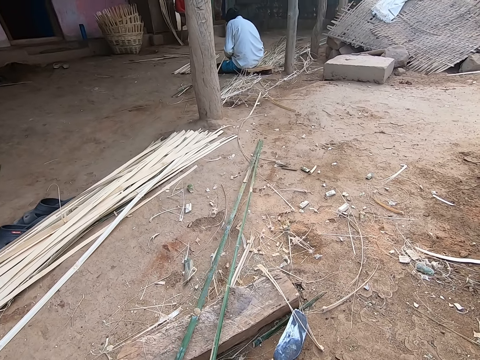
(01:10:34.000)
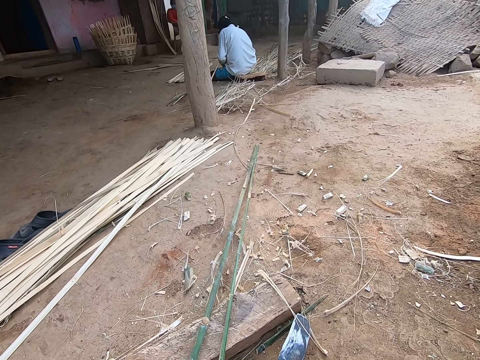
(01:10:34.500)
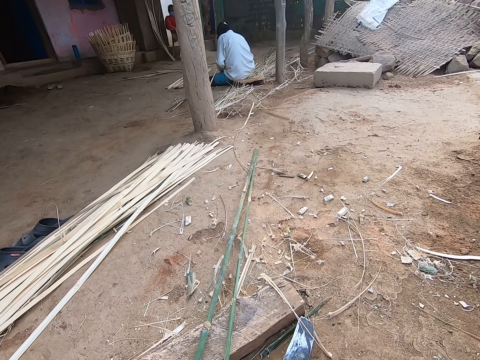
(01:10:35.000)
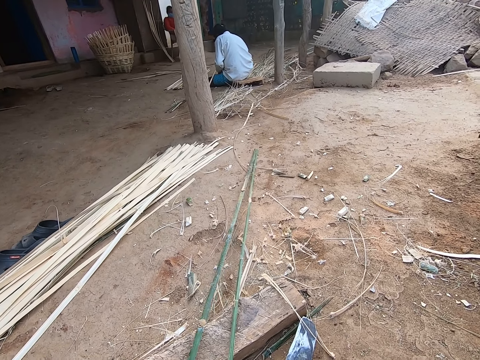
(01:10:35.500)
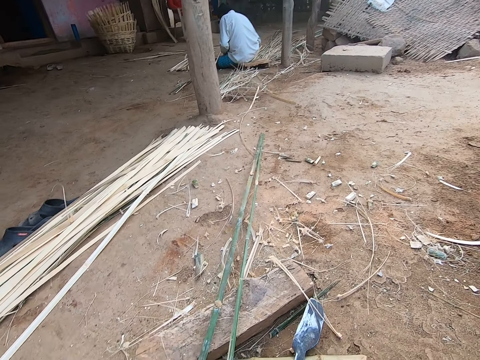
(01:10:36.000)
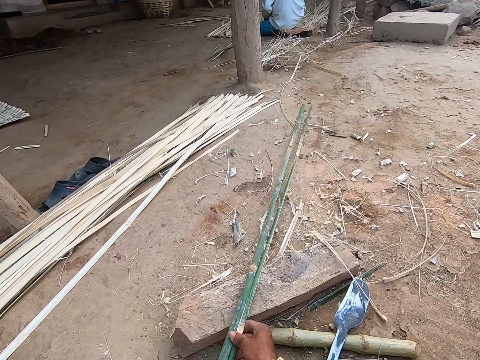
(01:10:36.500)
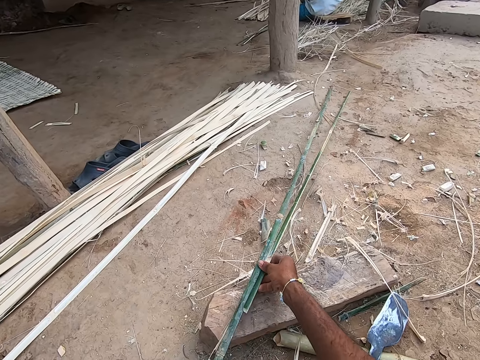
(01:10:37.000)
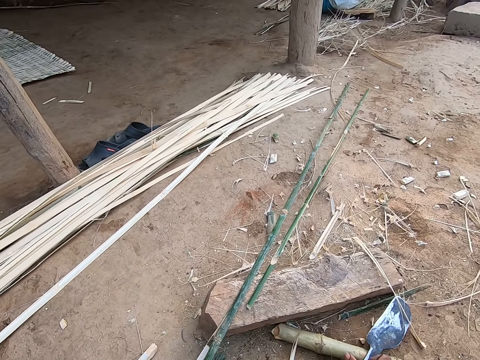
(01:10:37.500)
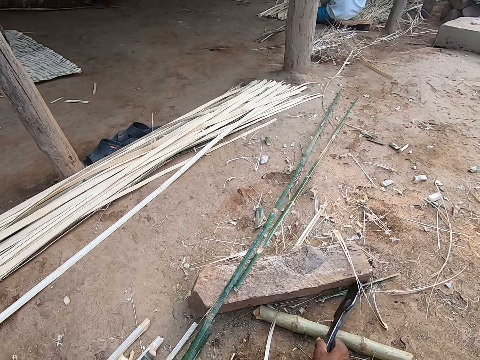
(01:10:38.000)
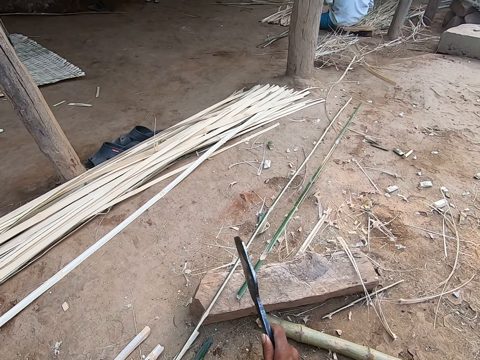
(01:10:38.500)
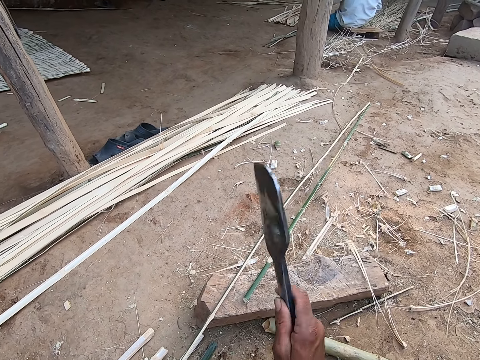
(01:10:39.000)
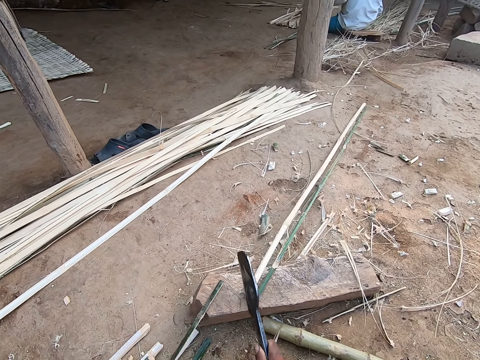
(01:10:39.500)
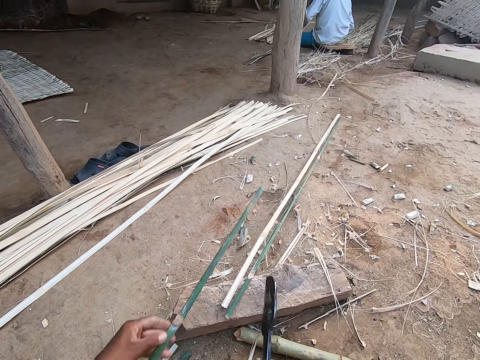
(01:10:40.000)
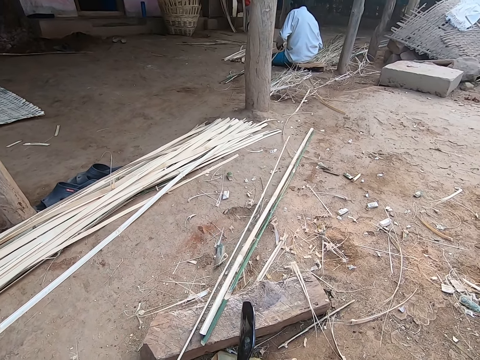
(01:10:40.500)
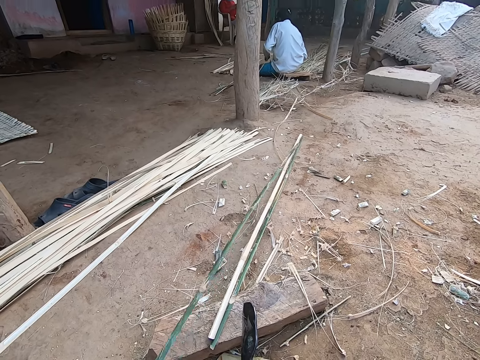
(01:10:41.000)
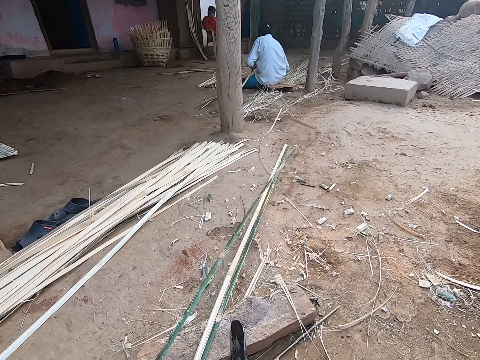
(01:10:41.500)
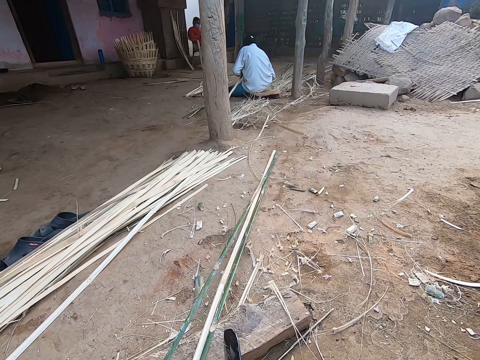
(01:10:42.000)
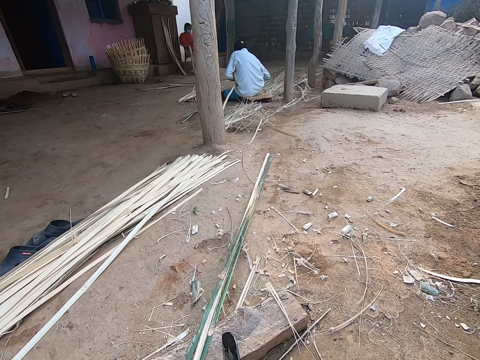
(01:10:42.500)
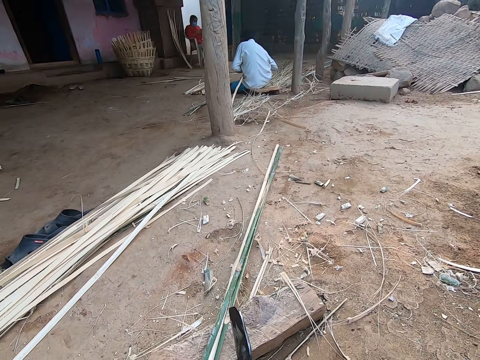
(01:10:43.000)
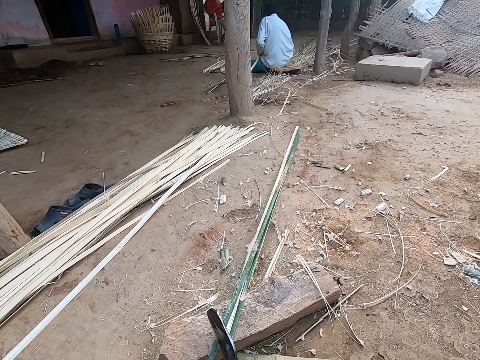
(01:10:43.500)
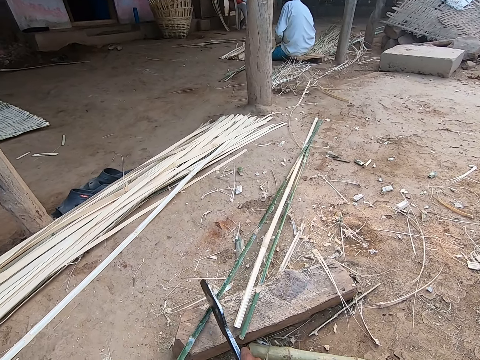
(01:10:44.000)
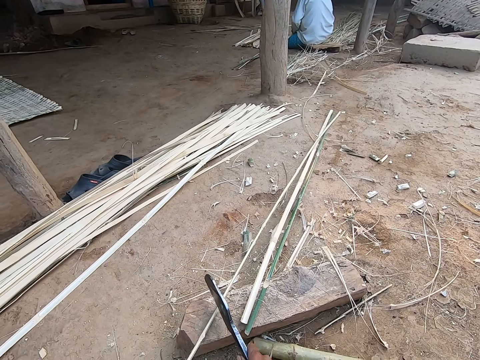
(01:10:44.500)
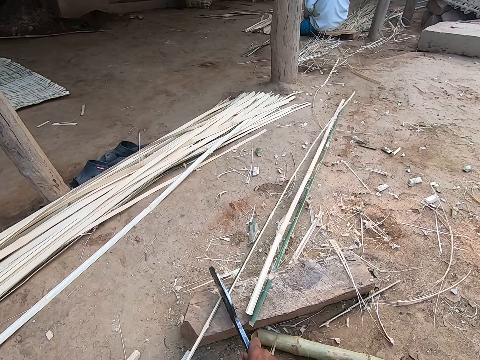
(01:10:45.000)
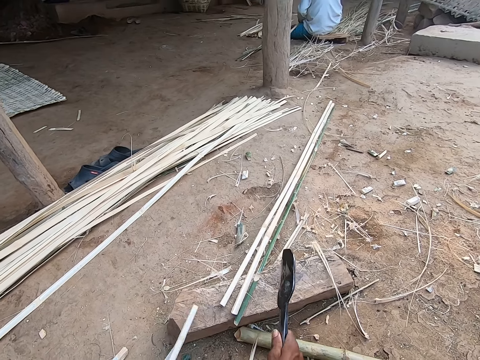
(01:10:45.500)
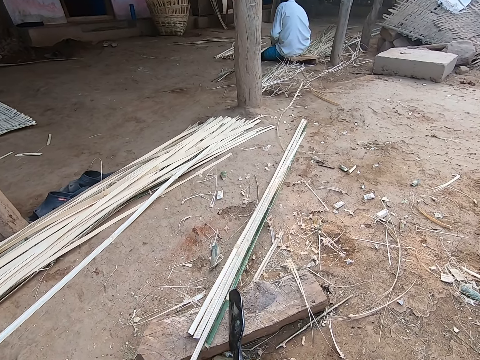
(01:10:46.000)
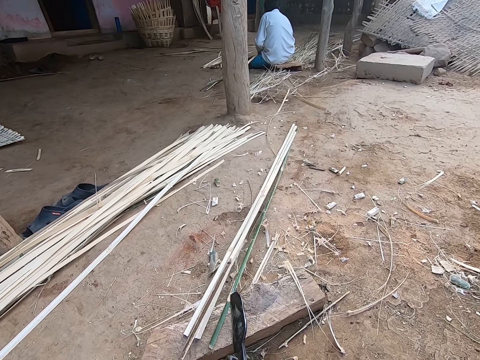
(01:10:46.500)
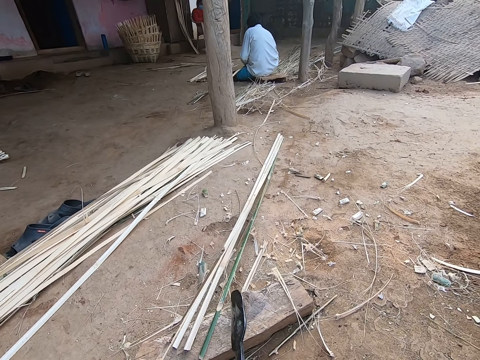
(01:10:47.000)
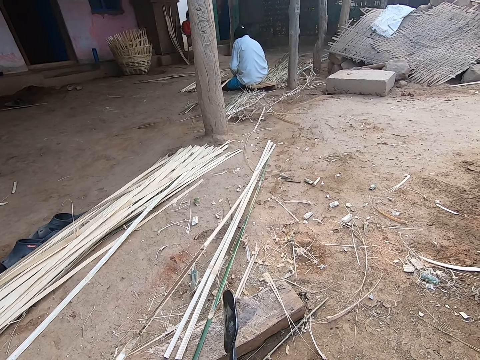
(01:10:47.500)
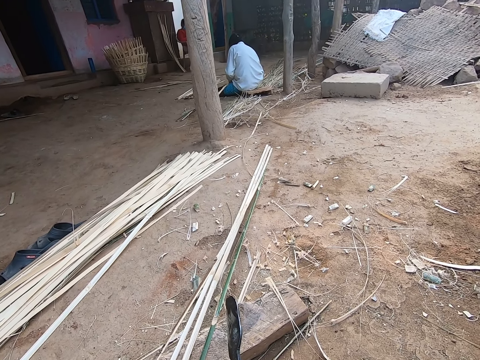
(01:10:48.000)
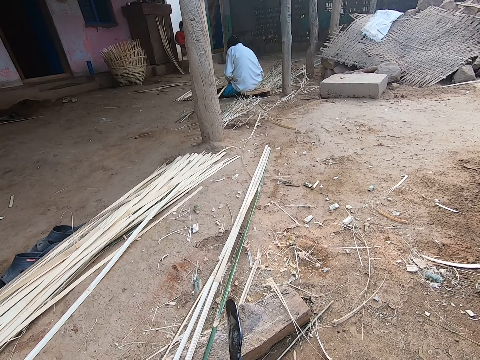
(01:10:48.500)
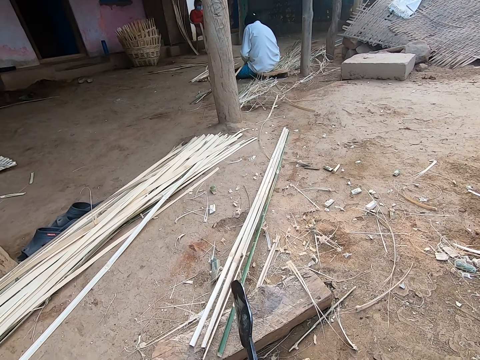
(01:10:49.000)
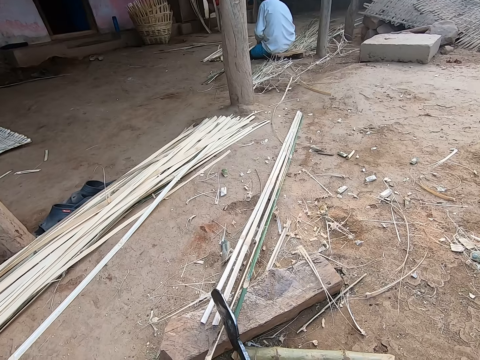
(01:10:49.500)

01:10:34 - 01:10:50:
The camera wearer drops the bamboo on the wood. He picks the knife from the ground with his right hand. He cuts the bamboo strip on the plank with the knife in his right hand. He adjusts the bamboo strip on the plank with his left hand. He drops the bamboo stick. He cuts the bamboo strip on the plank with the knife in his right hand and adjusts the bamboo strip on the plank with his left hand. He throws the bamboo stick. He adjusts the bamboo.

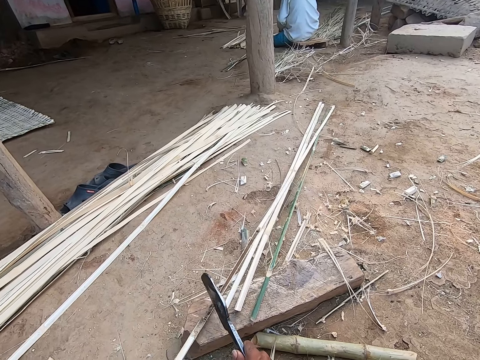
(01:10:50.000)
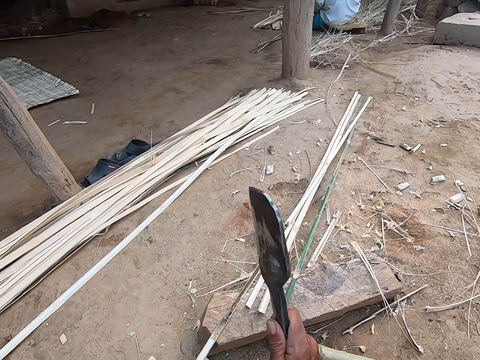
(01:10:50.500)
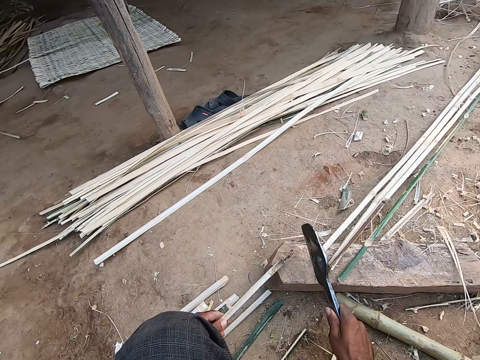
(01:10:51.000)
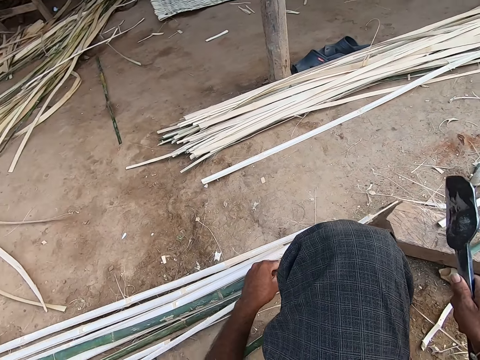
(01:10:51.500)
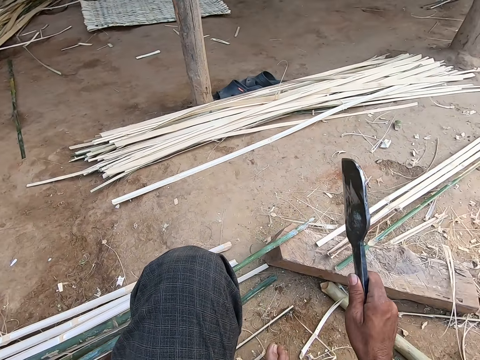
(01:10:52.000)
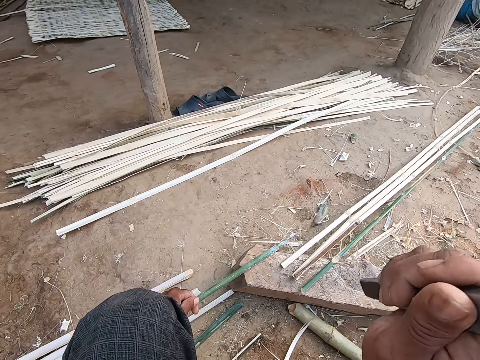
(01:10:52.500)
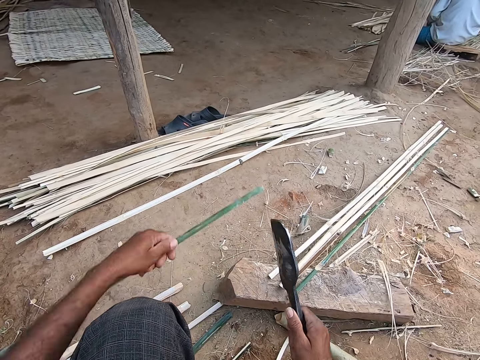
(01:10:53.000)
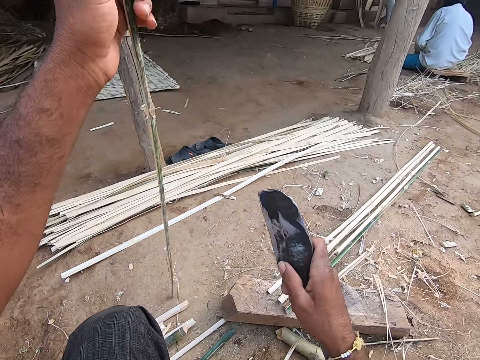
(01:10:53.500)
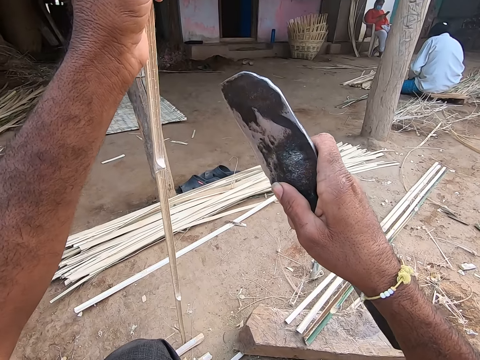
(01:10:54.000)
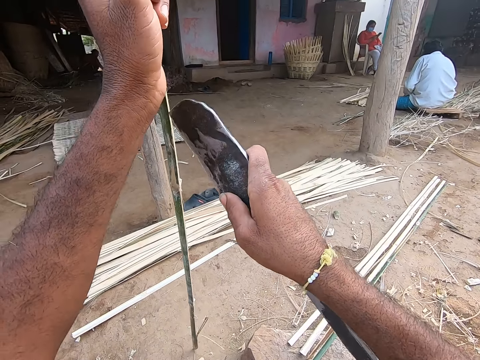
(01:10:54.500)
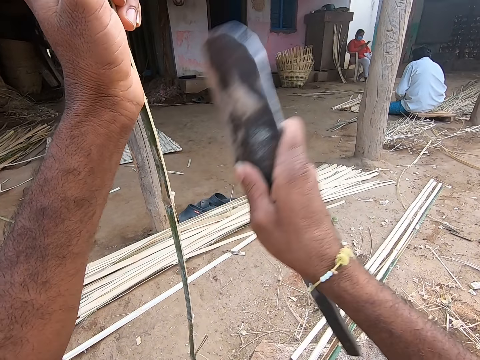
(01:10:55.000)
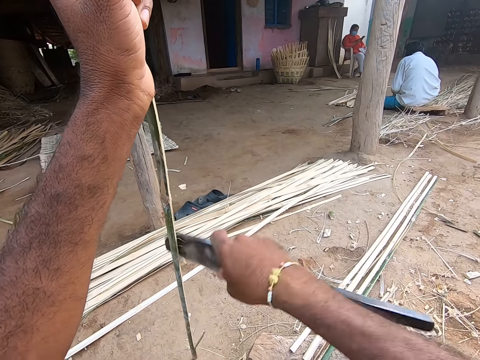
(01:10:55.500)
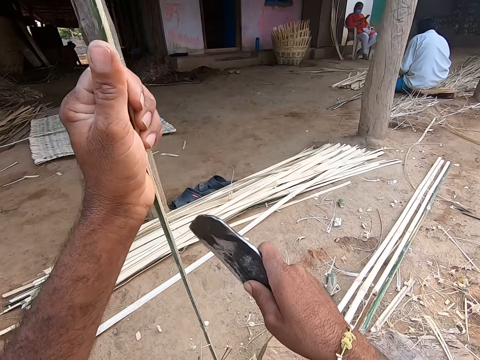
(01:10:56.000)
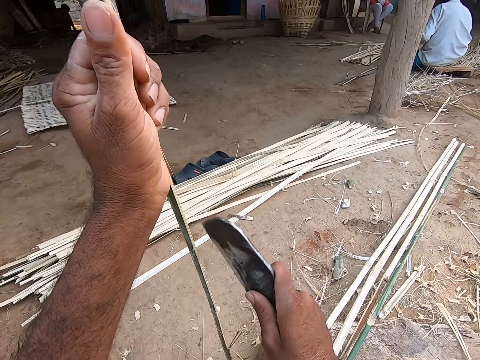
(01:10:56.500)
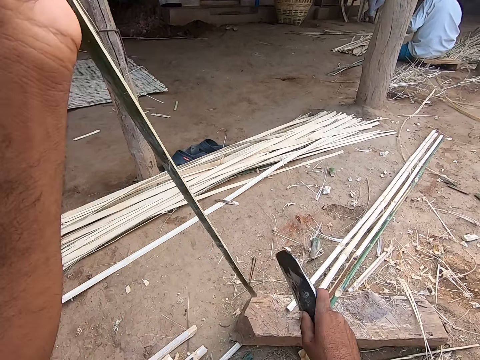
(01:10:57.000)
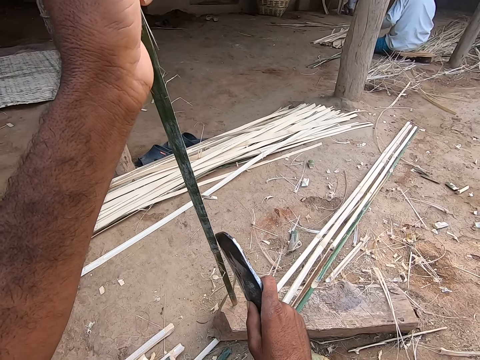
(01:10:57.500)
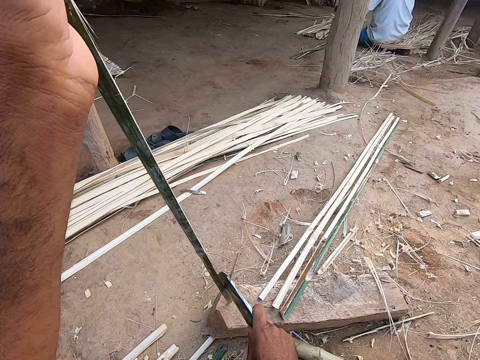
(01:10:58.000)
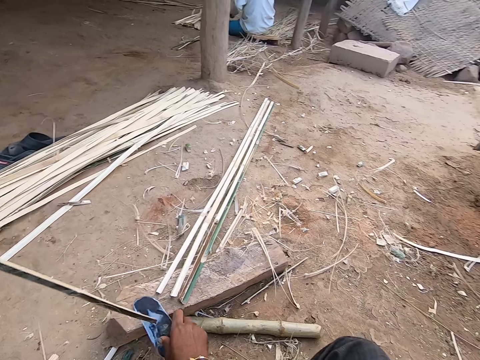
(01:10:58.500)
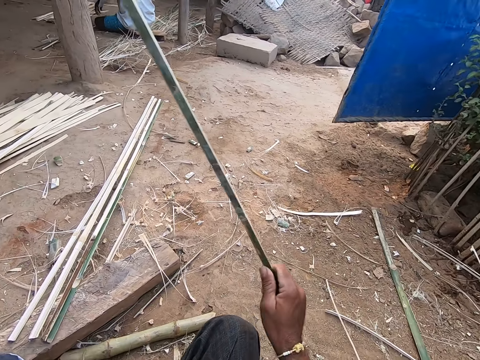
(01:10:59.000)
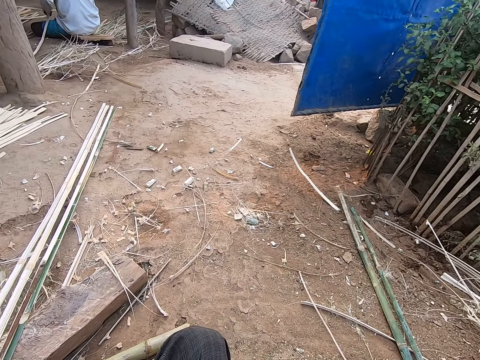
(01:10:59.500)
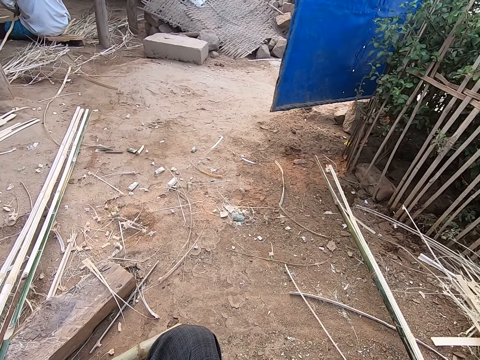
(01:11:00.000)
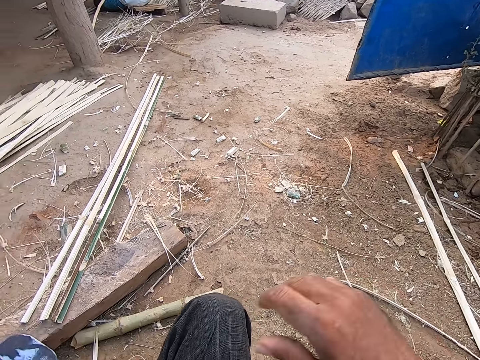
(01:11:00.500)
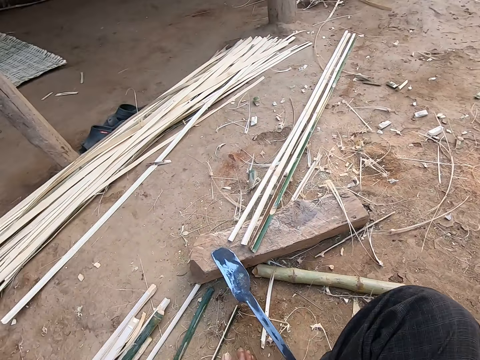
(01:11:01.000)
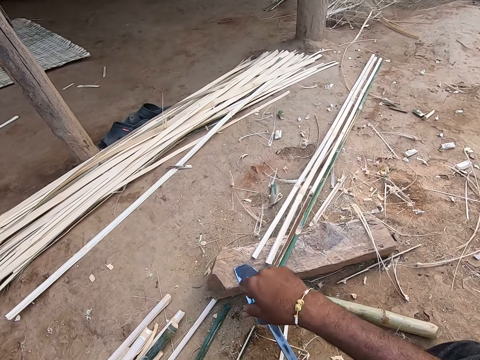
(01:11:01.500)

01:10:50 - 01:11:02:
The camera wearer cuts the bamboo strip on the plank with the knife in his right hand. He cuts off the tip of the bamboo strip on the plank with the knife in his right hand. He slices the bamboo strip on the ground with the knife in his right hand. He removes parts of the bamboo stick. He scrapes the bamboo strip on the plank with the knife in his right hand. He drops the knife on the plank with his right hand. He drops the bamboo strip on the ground with his right hand. He adjusts two bamboo strips on the ground with his right hand. He picks the bamboo sticks and drops the bamboo sticks.
